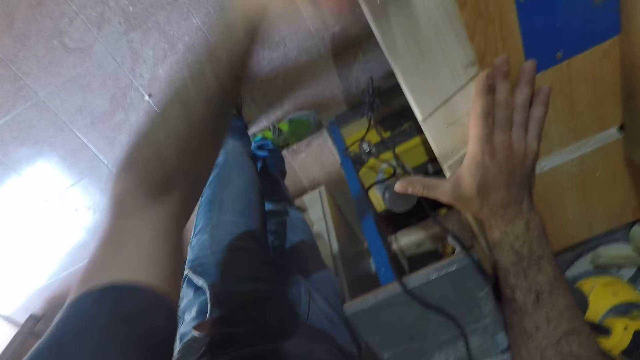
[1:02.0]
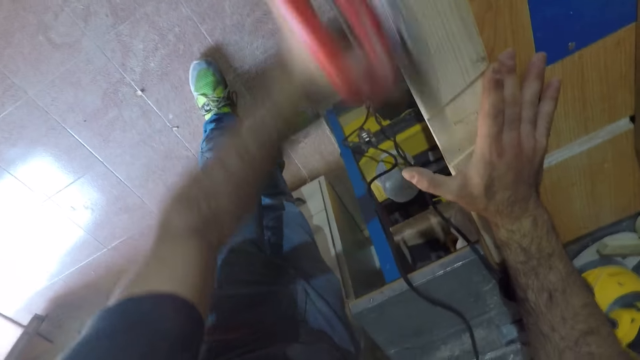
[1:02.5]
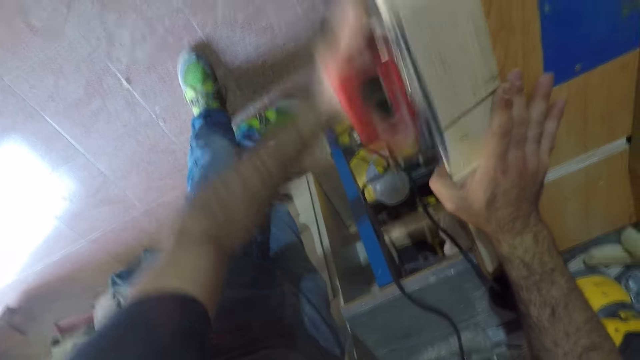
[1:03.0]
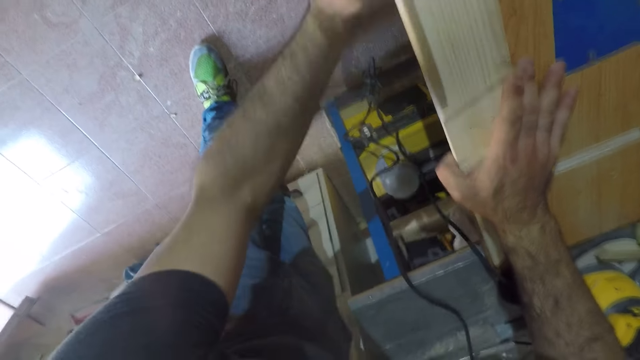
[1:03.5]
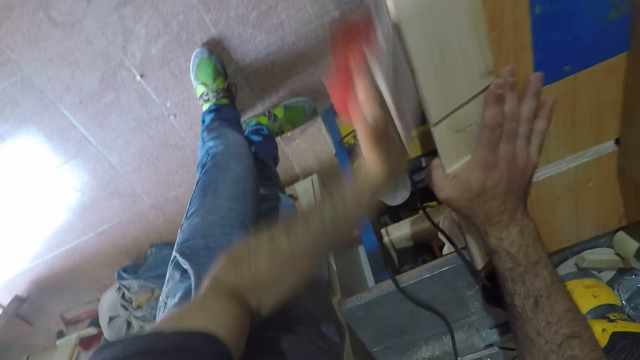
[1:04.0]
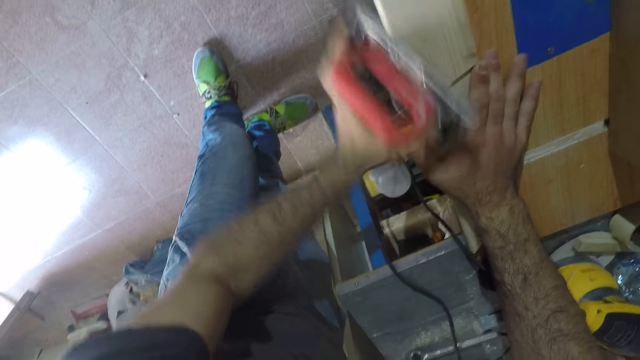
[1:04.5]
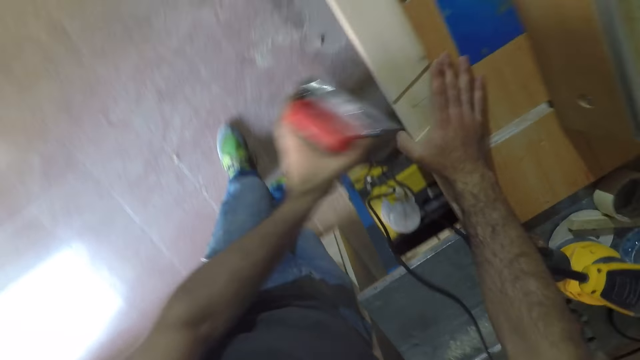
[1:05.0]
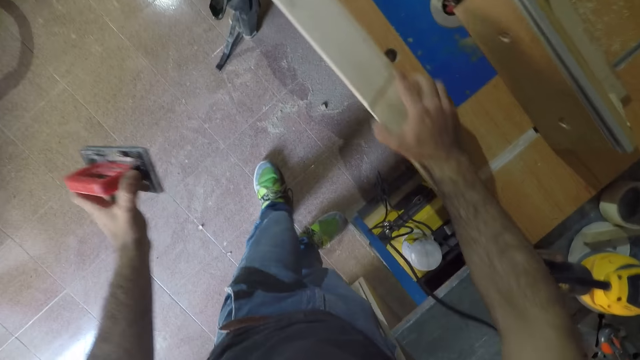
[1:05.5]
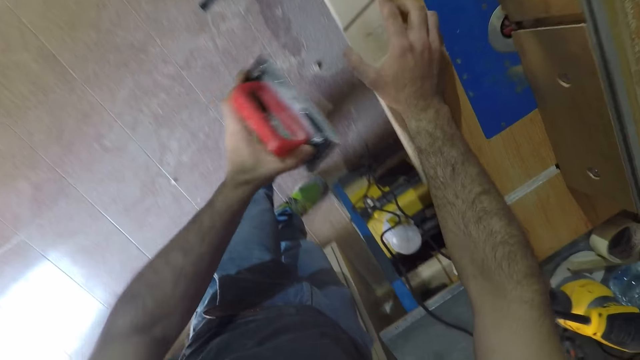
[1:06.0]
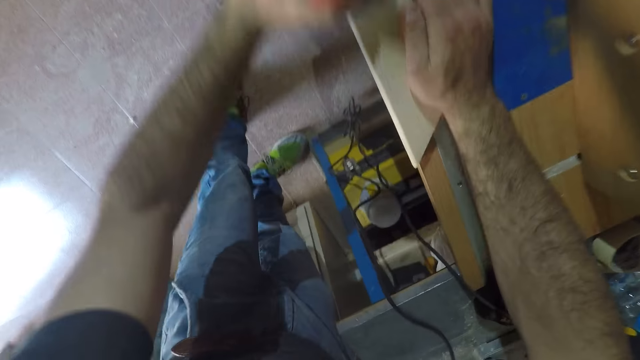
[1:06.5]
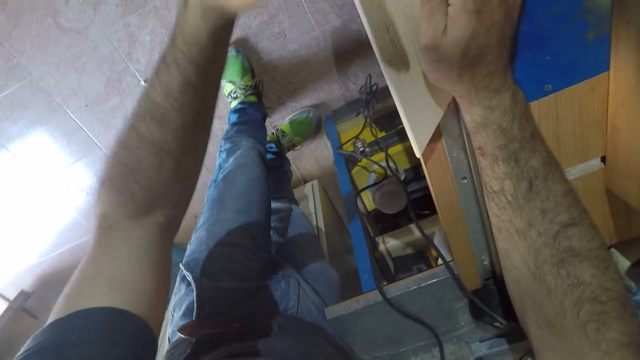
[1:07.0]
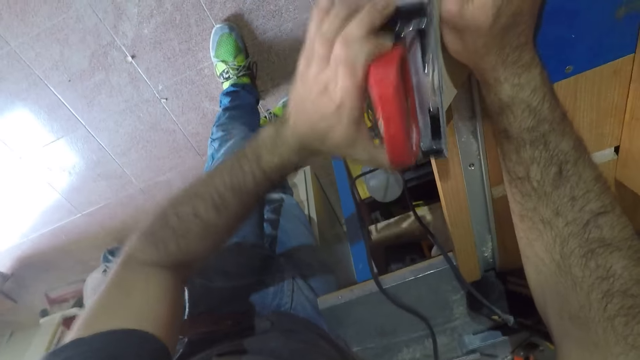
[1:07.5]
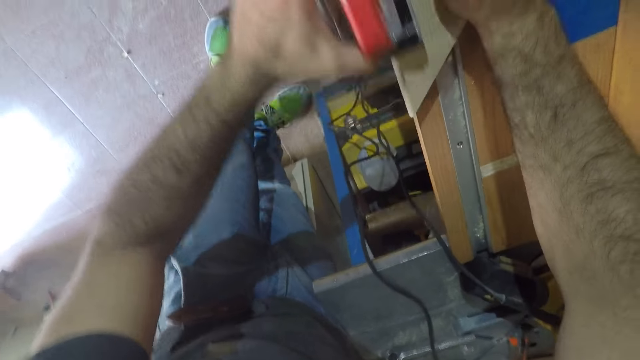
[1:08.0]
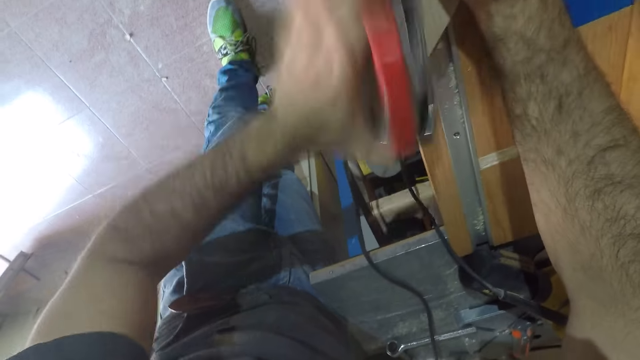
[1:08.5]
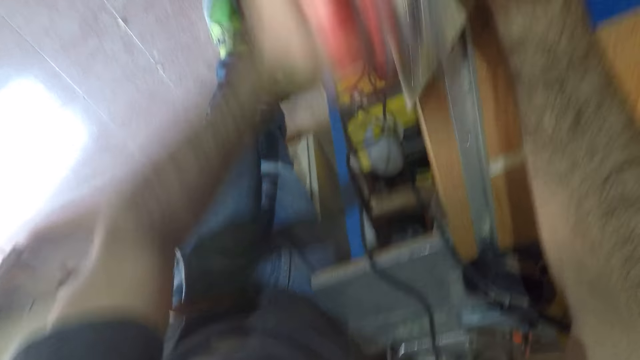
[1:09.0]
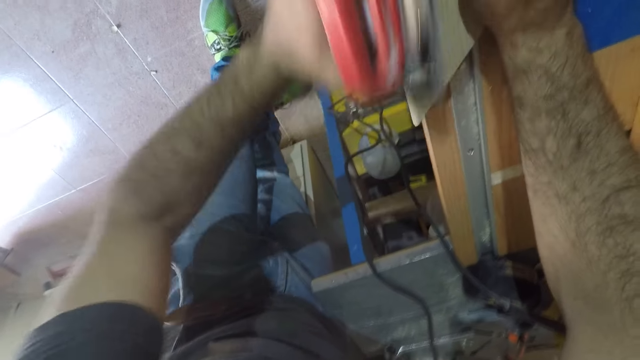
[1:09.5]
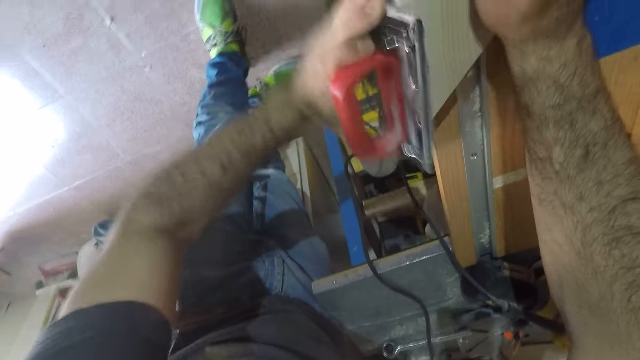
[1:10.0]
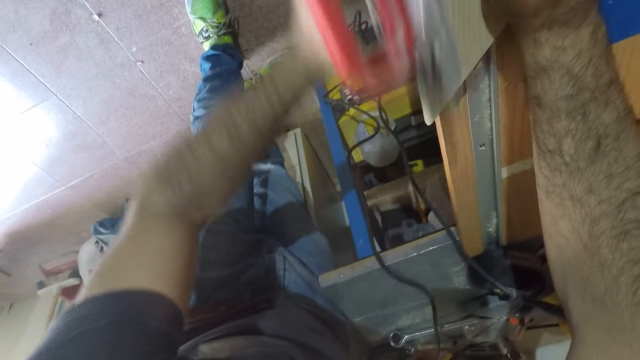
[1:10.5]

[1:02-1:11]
The camera wearer stares at the wood. They smoothen the wood.

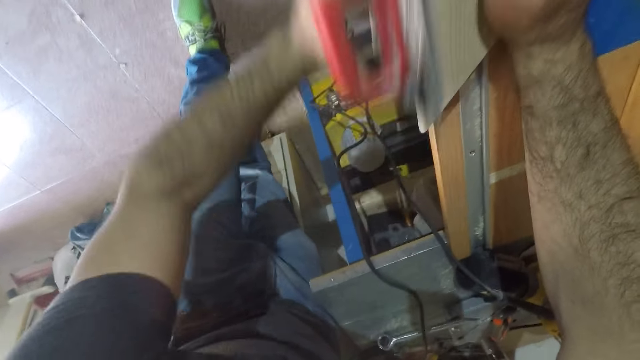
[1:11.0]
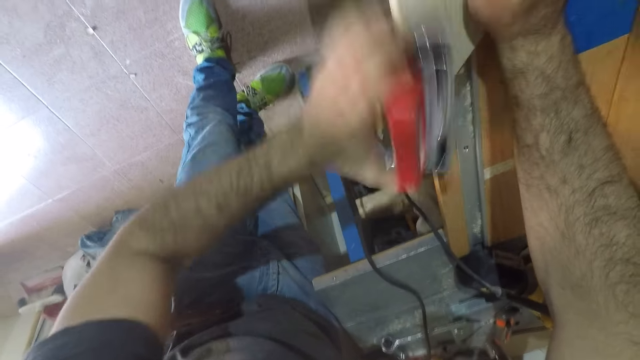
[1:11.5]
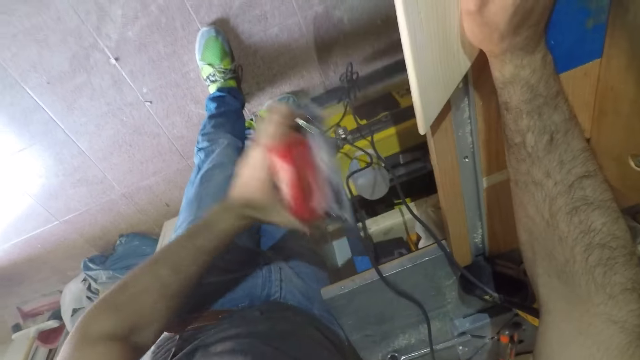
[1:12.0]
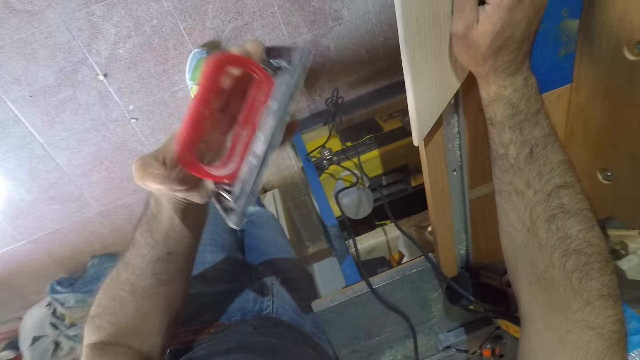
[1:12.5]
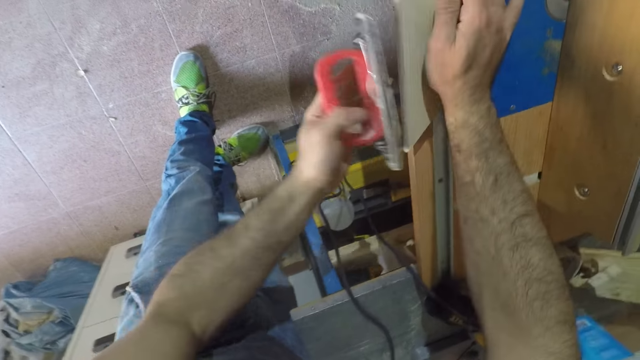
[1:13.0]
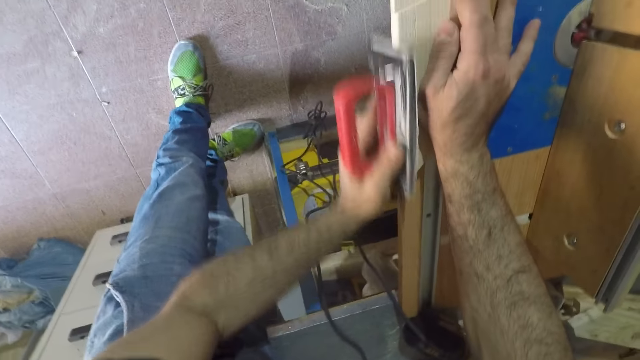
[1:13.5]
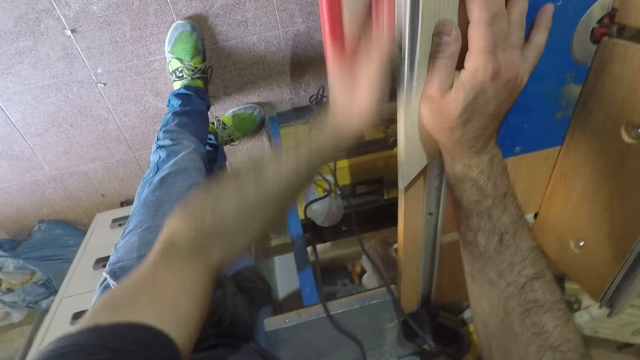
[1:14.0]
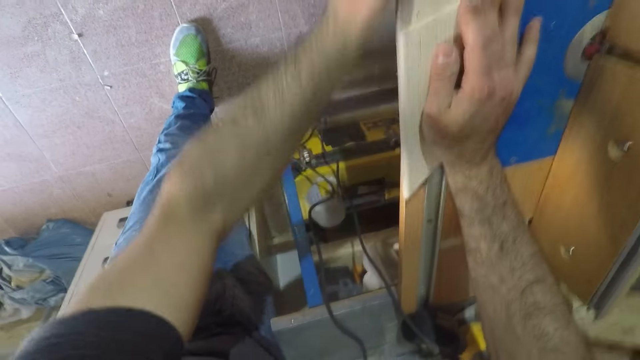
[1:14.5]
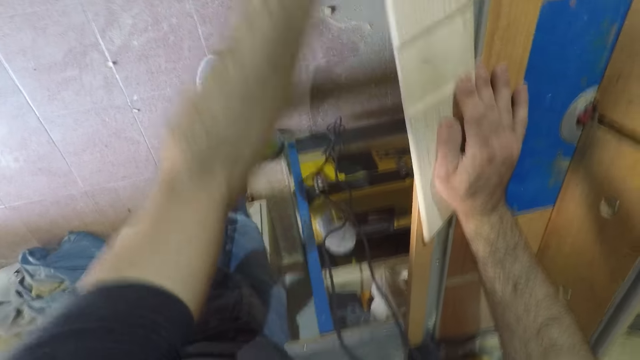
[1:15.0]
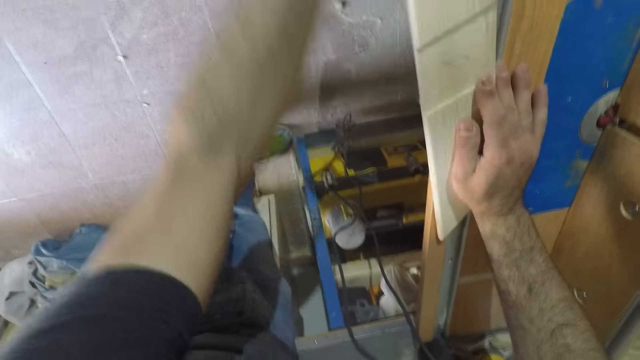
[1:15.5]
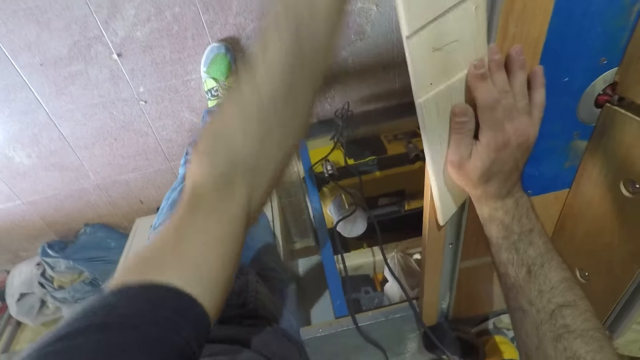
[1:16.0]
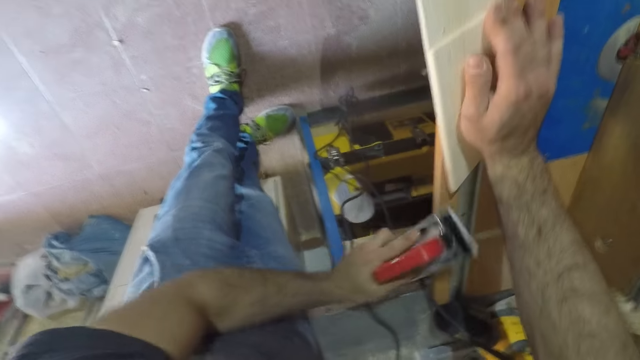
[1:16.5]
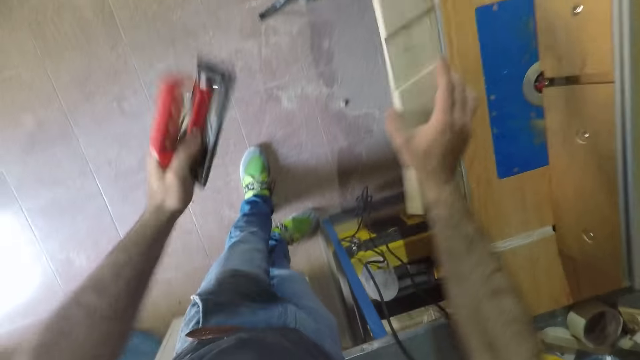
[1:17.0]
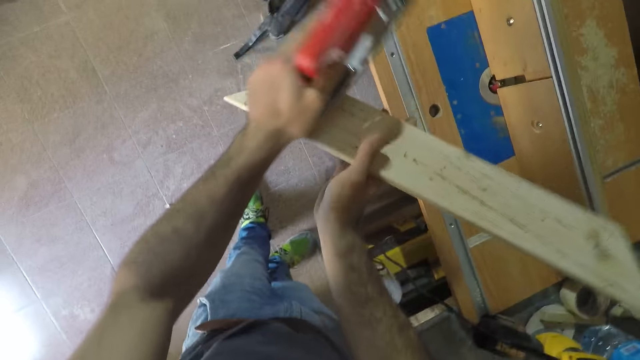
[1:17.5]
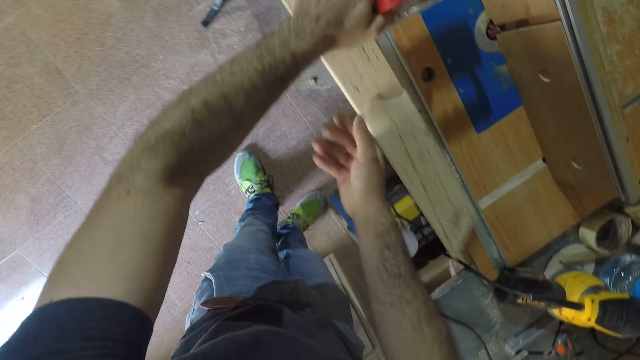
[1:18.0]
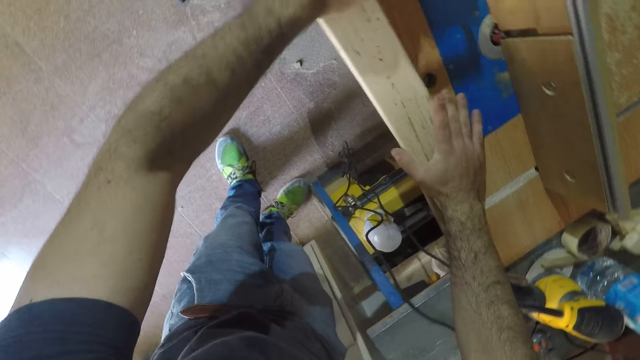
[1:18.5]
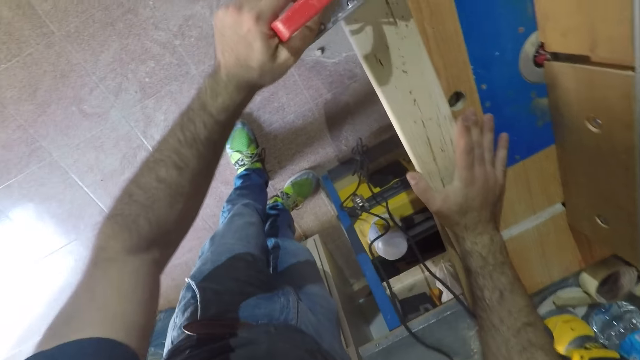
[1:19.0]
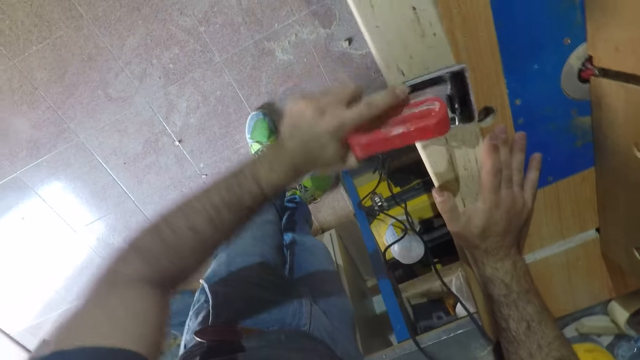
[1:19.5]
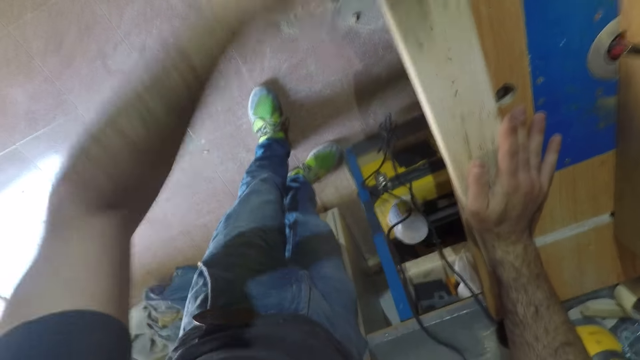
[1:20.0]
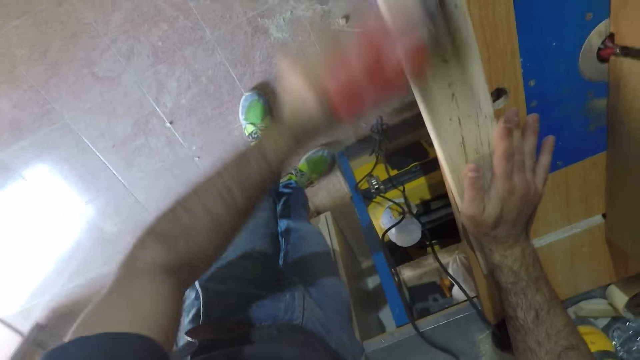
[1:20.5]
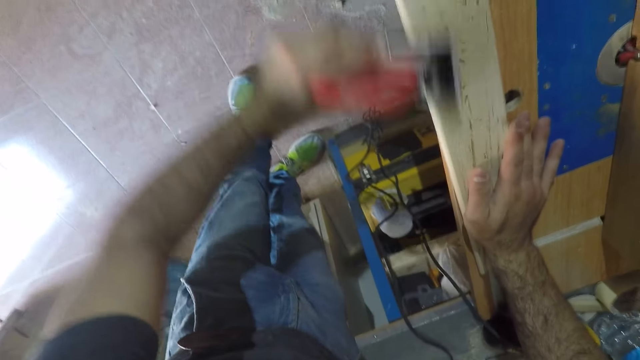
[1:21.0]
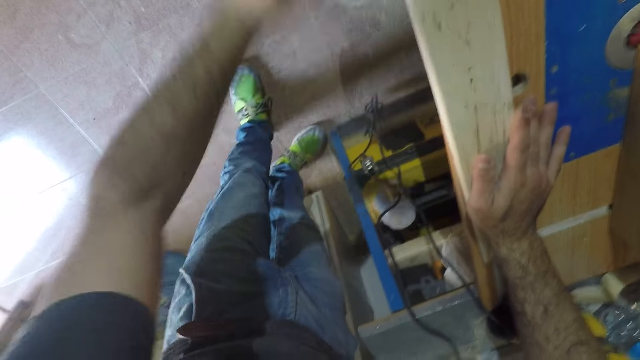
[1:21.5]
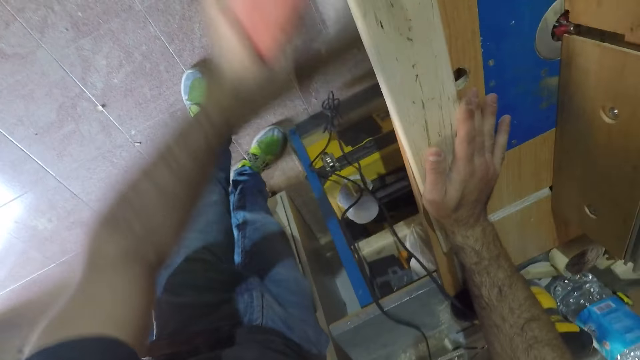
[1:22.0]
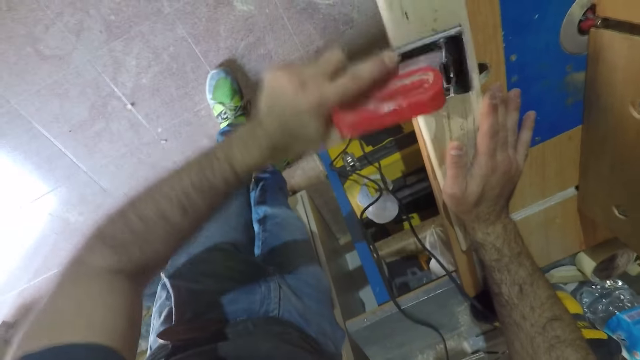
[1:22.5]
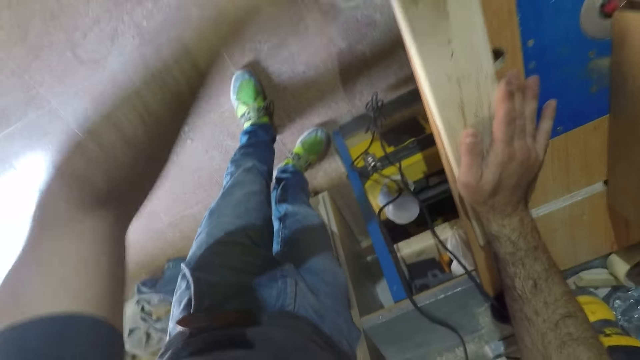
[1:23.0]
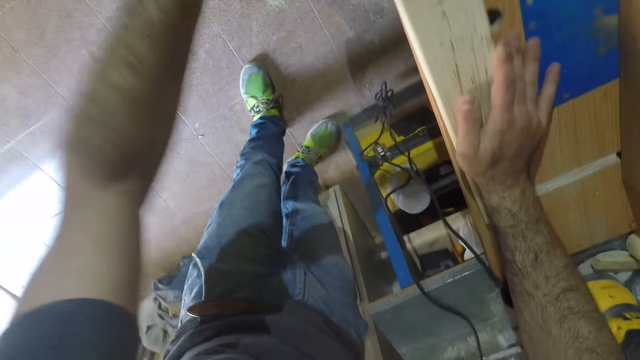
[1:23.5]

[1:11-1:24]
The camera wearer stares at the jack plane. He smoothens the wood. He changes the wood. He flips the wood to its other side with his right hand. He places the wood on the table. He smoothens the surface of the wood with the hand planer.
